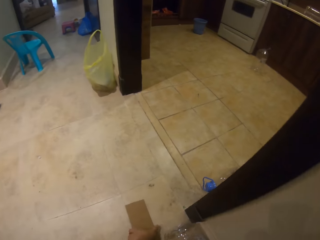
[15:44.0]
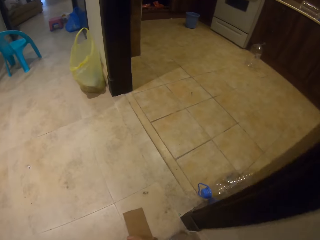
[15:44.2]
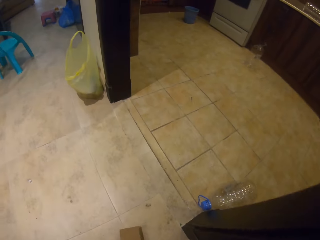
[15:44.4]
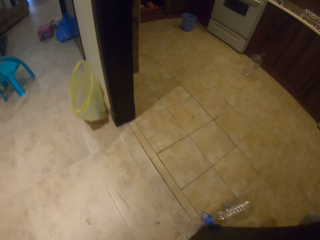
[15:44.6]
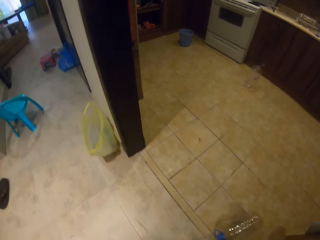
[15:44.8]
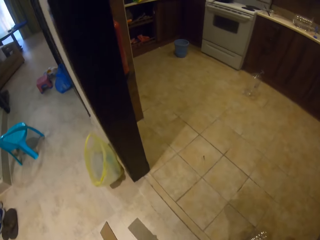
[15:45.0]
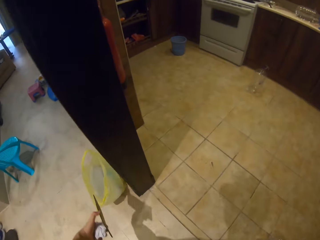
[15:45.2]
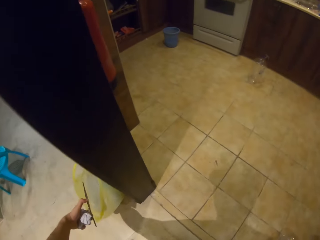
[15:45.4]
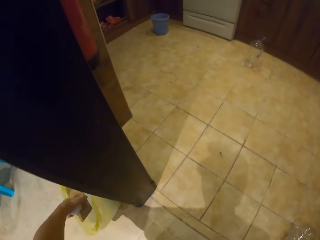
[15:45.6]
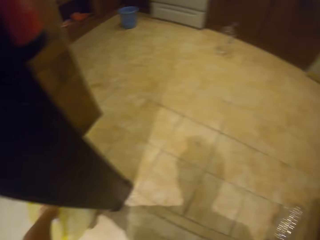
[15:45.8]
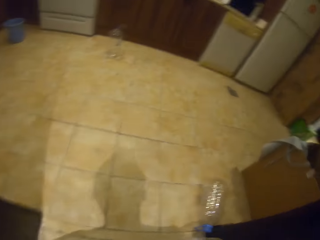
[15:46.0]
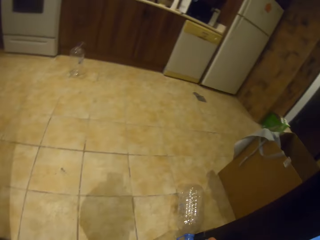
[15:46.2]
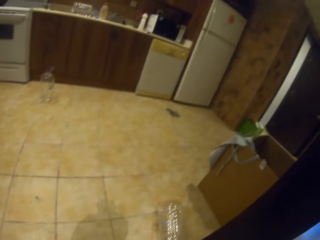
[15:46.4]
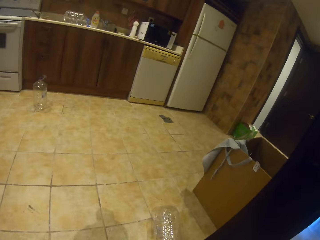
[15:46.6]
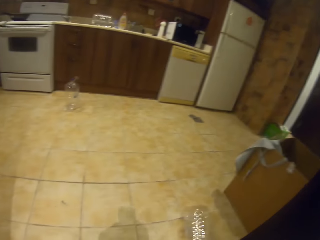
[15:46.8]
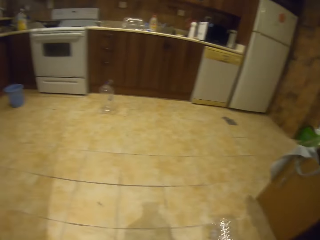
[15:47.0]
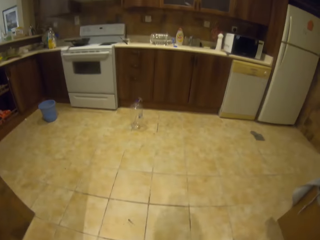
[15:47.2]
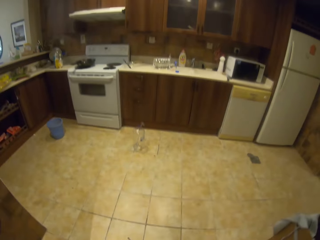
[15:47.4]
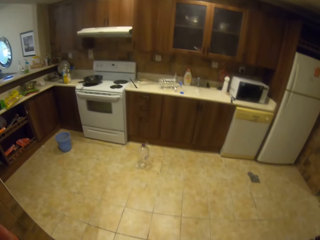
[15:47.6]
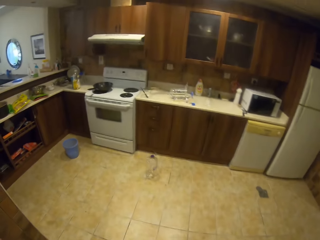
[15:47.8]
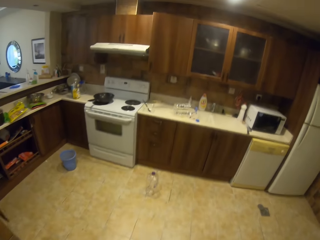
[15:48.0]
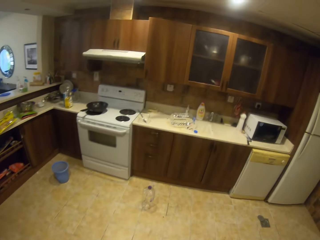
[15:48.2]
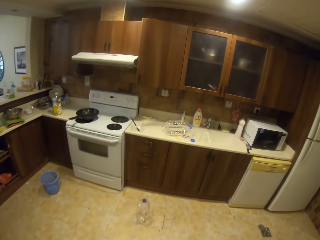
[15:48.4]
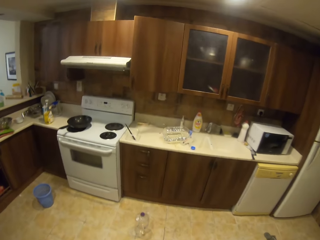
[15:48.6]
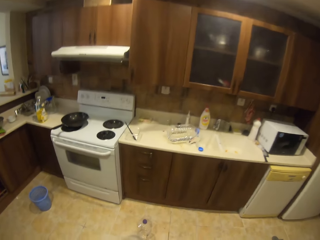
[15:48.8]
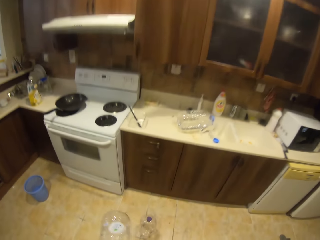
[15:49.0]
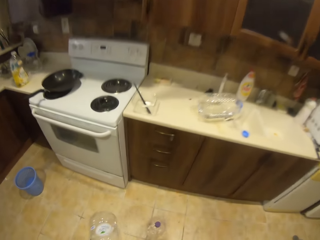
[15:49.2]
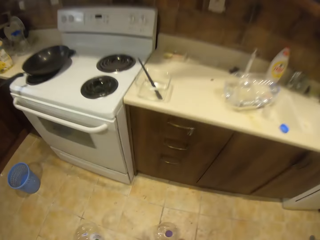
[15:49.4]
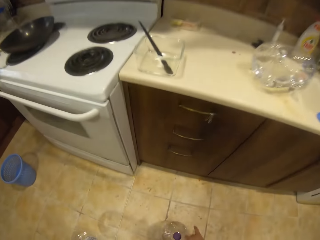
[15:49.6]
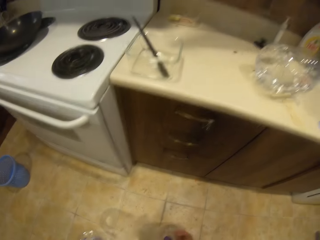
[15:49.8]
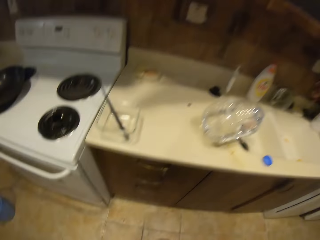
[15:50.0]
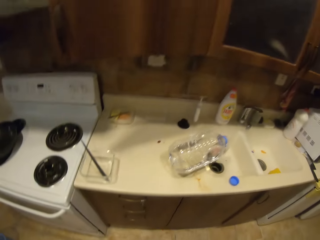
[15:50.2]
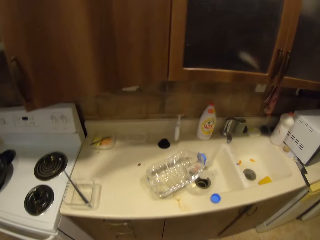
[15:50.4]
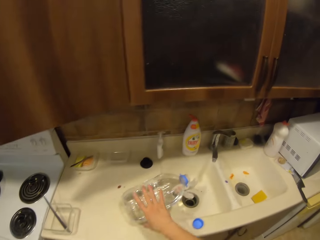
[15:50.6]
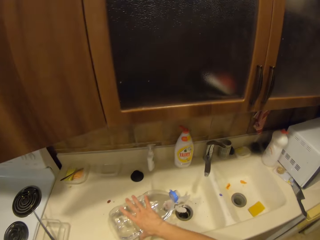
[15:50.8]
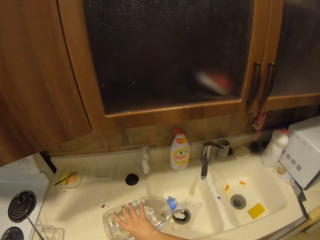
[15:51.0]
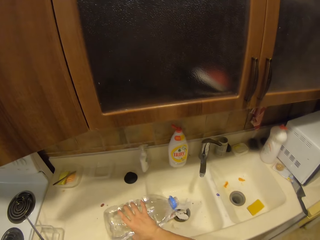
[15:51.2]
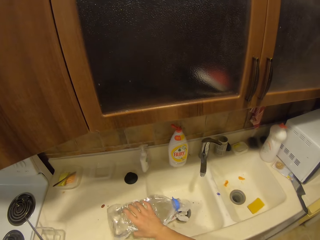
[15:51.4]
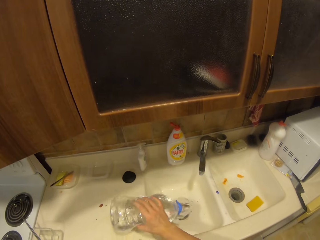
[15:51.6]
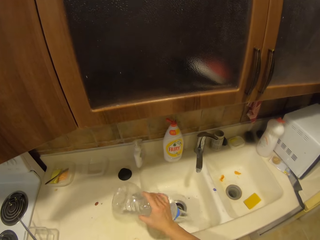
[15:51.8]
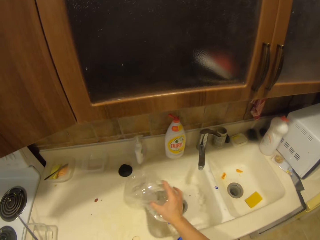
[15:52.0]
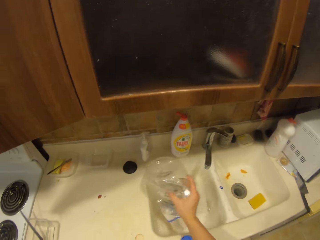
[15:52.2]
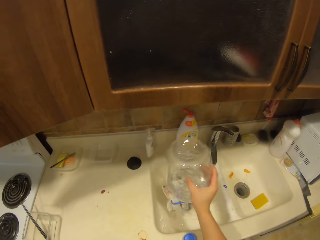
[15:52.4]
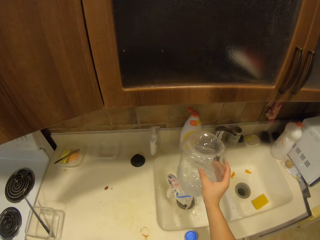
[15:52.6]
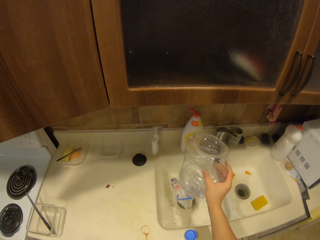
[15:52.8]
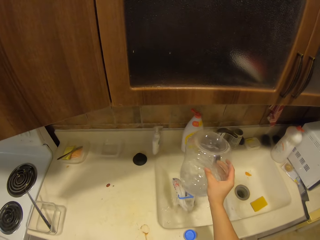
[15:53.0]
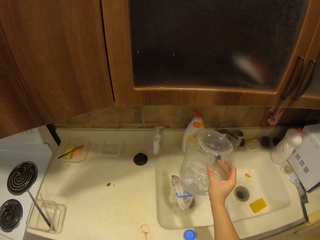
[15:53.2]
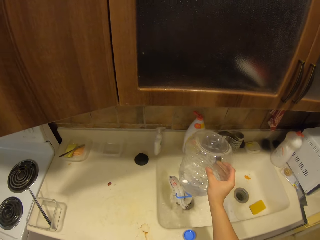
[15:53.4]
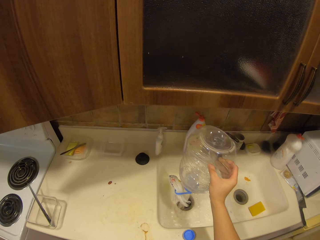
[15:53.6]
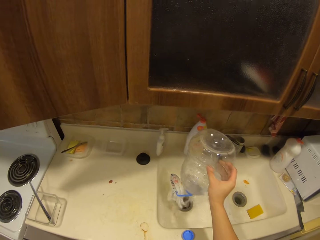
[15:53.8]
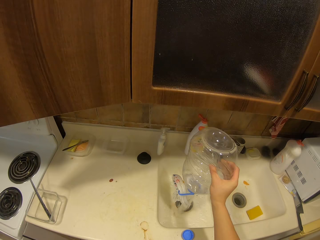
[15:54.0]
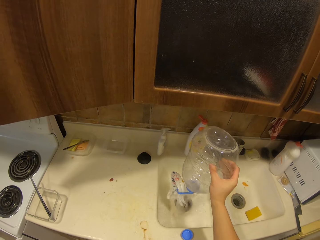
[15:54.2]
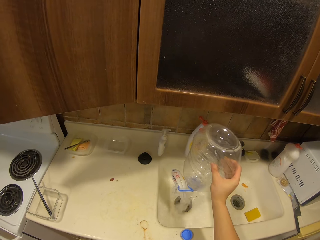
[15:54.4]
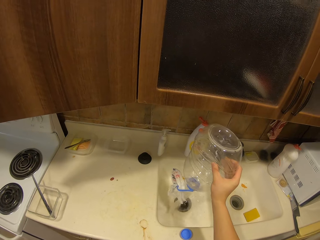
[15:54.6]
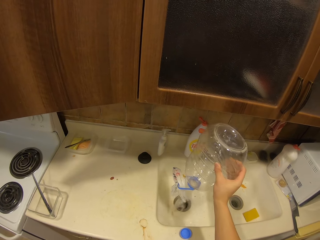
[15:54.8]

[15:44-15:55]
The camera wearer bends. They pick up a piece of box or paper off the floor. They stand. They walk in the house. They bend. They bend again. They put the paper in a plastic bag. They stand. They walk in the house. They enter the kitchen. They bend. They pick up bottles off the floor. They stand. They walk in the kitchen. They hold a water bottle at the sink. They pour water from the water bottle into the sink.

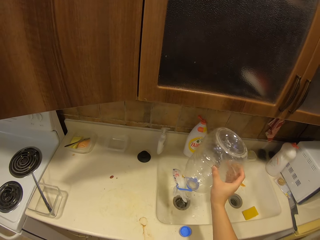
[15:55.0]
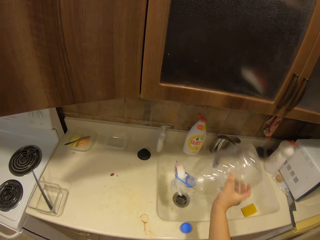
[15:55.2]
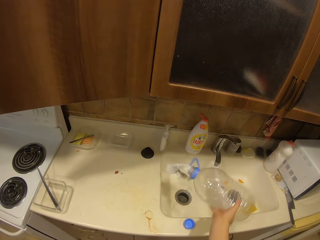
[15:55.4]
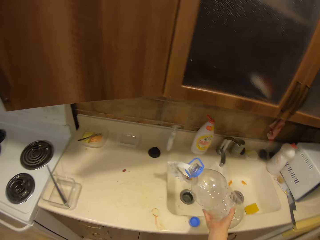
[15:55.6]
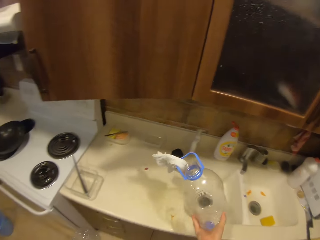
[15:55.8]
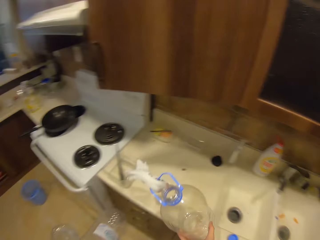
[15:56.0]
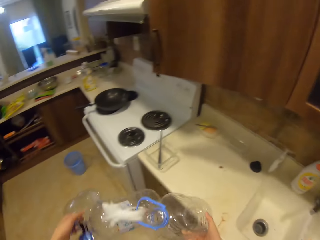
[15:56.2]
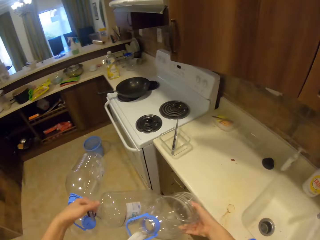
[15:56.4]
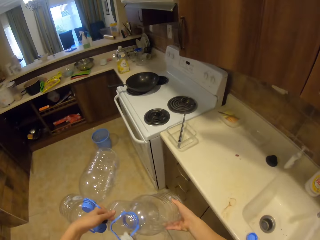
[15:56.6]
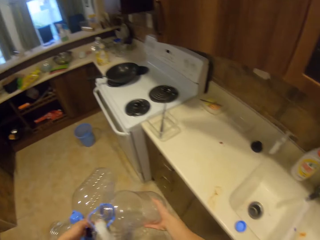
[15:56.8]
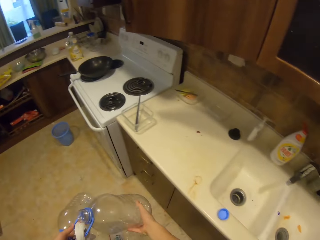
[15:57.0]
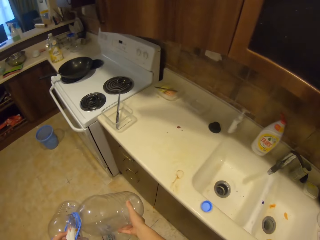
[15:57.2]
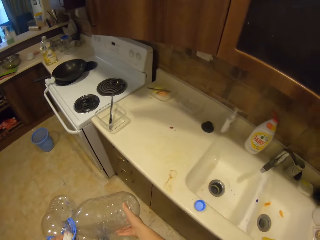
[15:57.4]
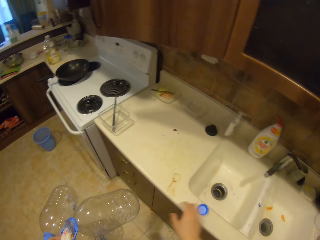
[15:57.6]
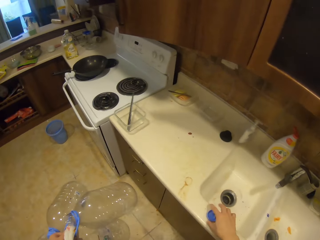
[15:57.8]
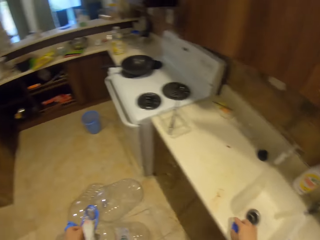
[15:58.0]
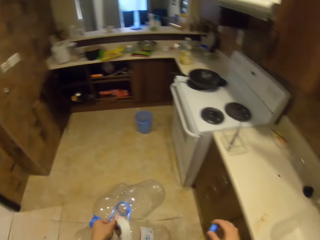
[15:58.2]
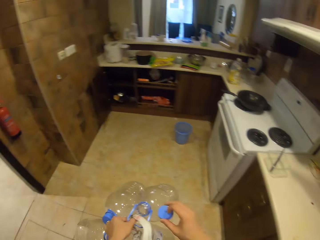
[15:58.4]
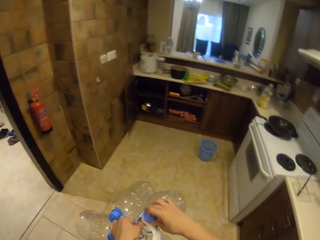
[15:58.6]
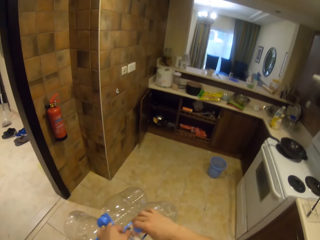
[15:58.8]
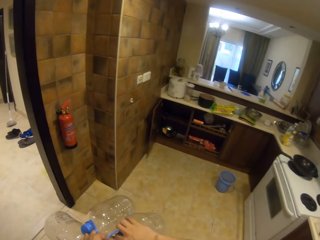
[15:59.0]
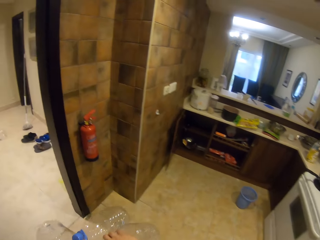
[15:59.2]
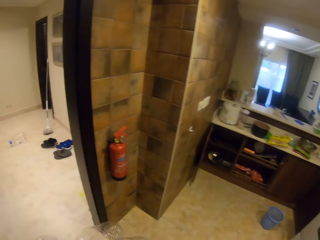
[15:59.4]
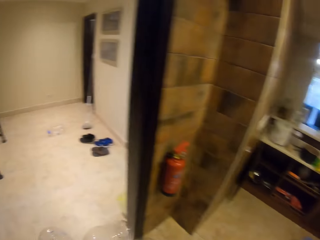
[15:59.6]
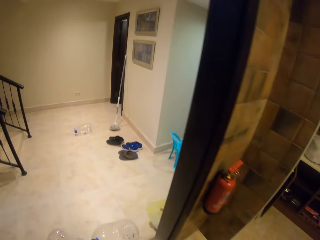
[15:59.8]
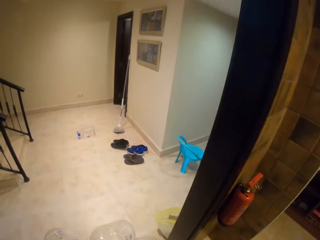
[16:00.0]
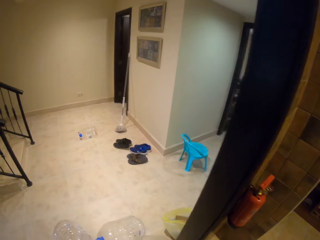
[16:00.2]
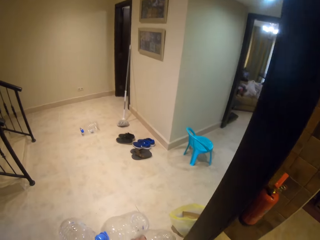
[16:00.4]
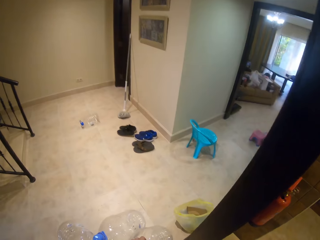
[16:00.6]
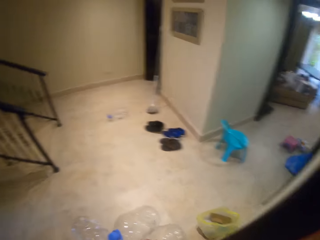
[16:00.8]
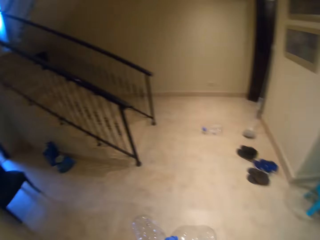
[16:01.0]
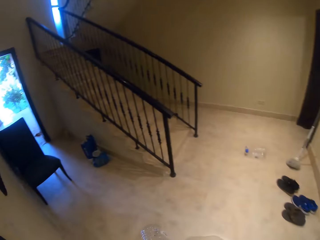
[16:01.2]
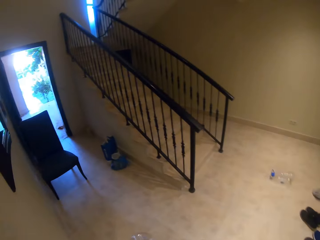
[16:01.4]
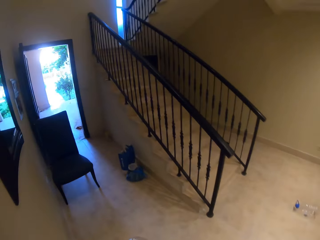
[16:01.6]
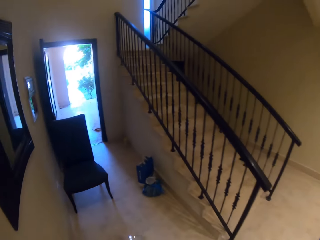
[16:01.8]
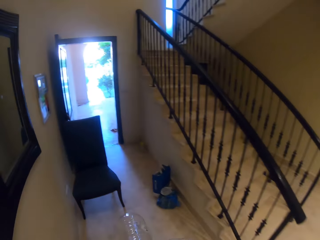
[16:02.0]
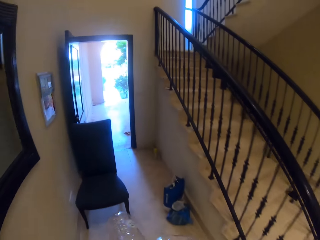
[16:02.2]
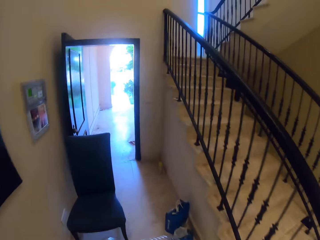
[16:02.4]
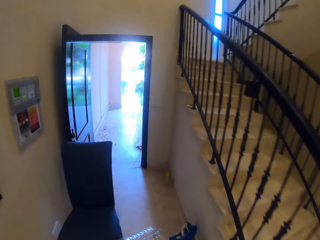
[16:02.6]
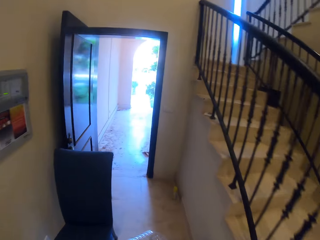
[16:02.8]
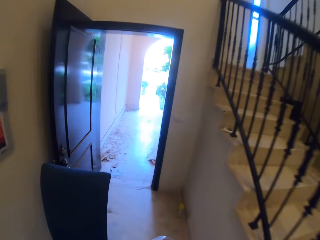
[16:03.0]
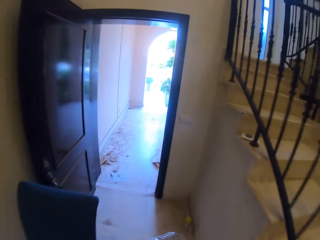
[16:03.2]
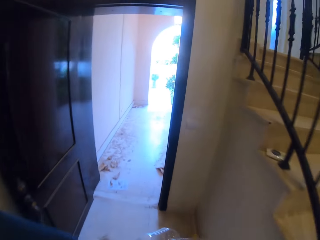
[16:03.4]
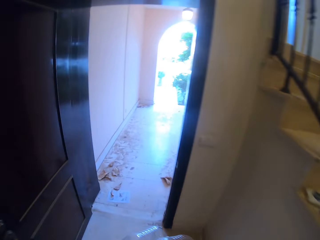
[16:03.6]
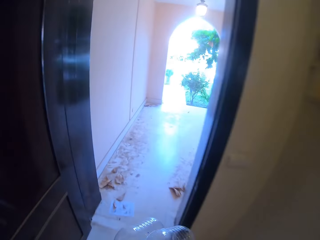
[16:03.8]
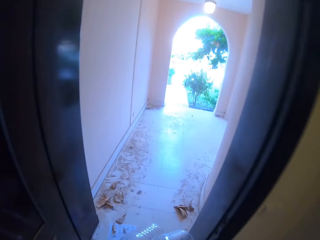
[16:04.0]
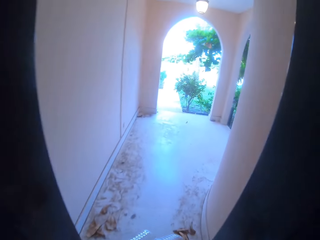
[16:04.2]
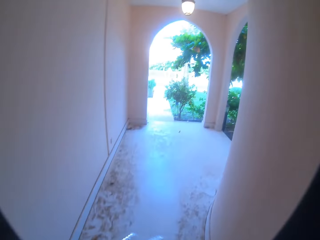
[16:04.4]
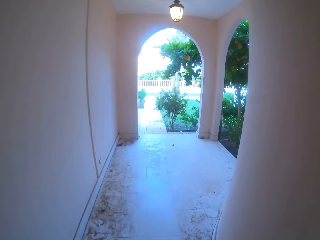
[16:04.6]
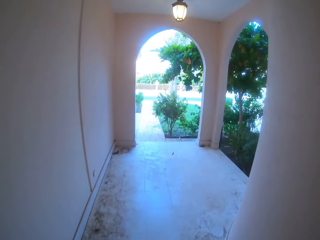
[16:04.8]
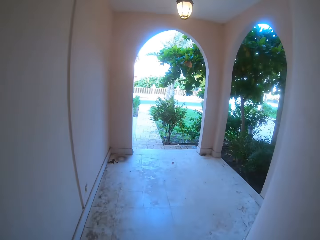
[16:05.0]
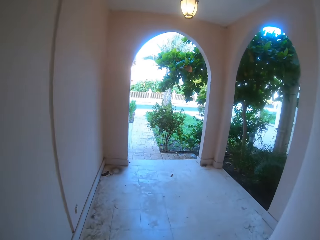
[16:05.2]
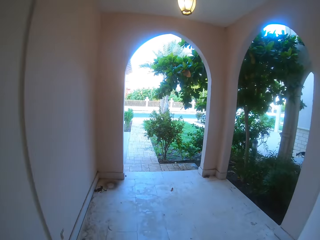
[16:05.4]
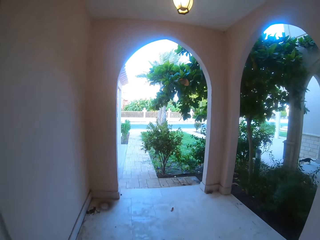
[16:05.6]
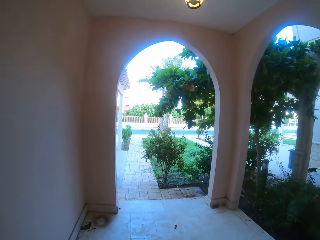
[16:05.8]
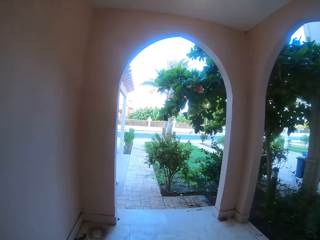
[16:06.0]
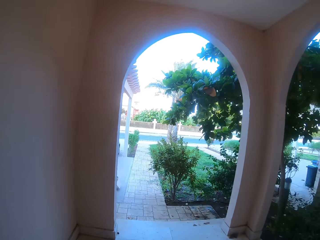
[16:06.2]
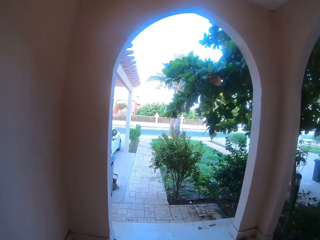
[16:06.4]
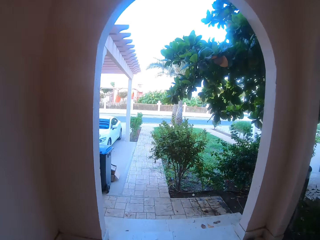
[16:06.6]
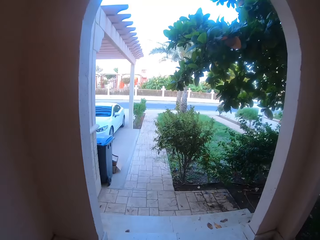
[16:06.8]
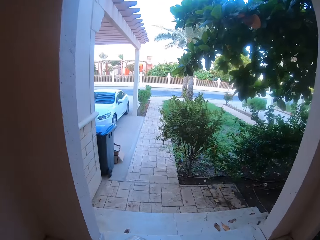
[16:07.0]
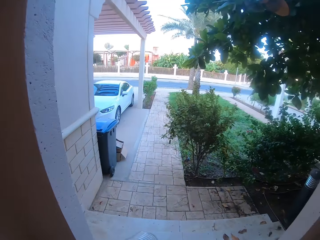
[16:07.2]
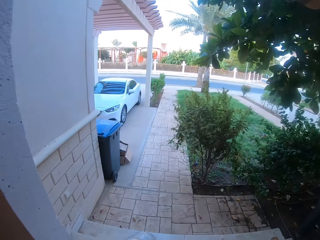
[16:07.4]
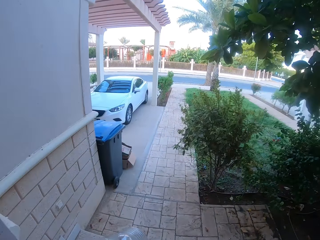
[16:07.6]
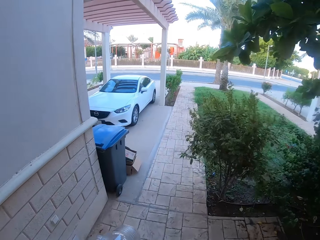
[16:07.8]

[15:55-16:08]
The camera wearer walks in the kitchen. They switch the water bottle to the left hand. They hold the bottles with the left hand. They pick up a bottle top from the sink countertop. They close the water bottle. They walk out of the house. They walk out of the kitchen. They walk left. They walk out of the house.
